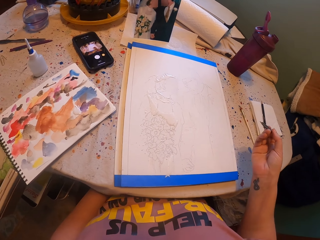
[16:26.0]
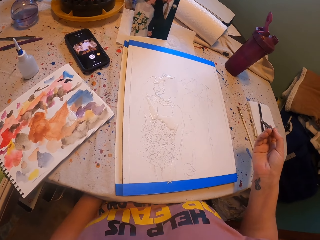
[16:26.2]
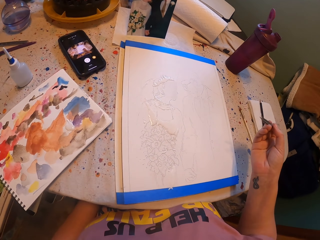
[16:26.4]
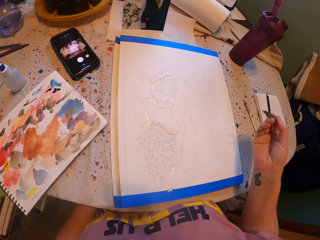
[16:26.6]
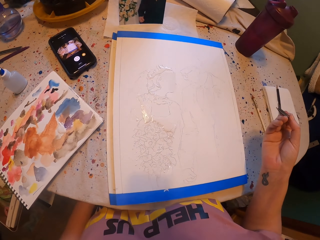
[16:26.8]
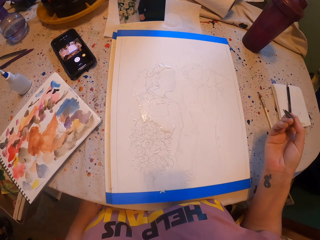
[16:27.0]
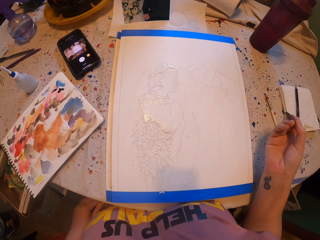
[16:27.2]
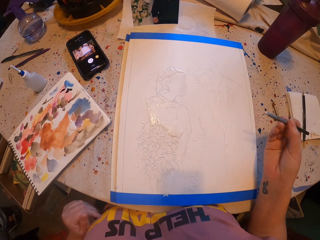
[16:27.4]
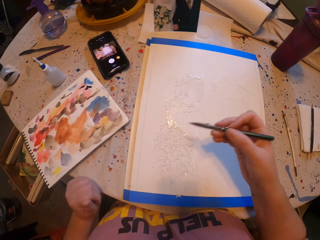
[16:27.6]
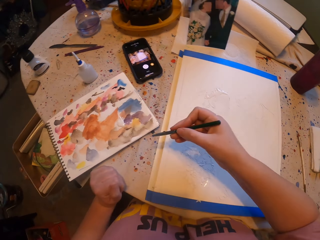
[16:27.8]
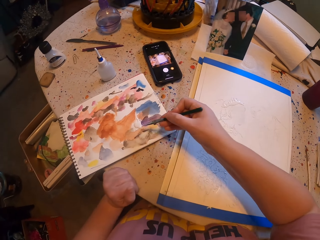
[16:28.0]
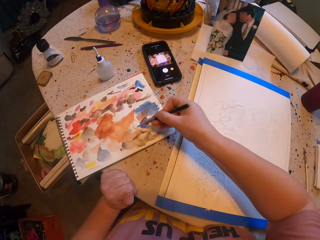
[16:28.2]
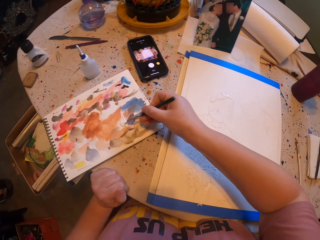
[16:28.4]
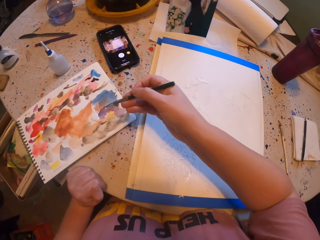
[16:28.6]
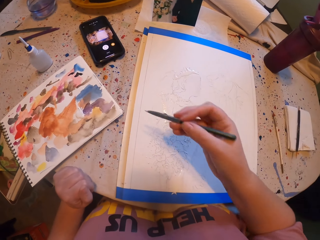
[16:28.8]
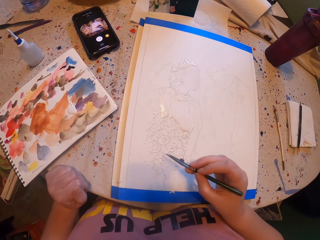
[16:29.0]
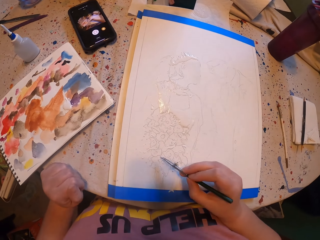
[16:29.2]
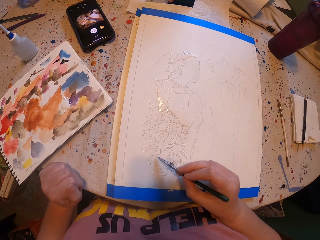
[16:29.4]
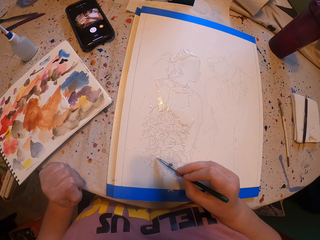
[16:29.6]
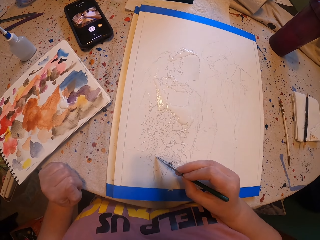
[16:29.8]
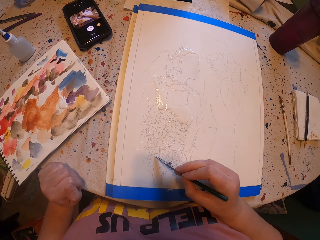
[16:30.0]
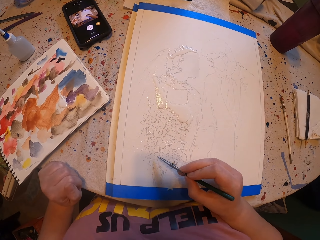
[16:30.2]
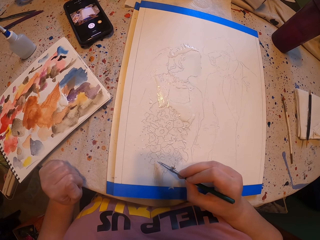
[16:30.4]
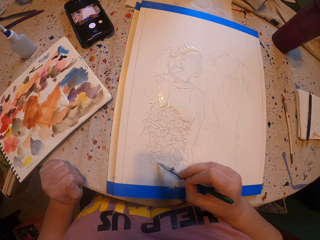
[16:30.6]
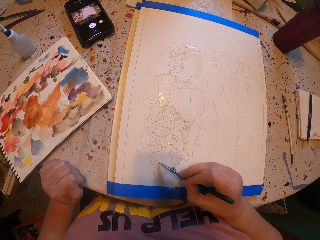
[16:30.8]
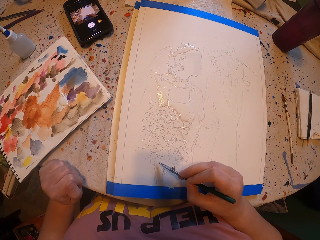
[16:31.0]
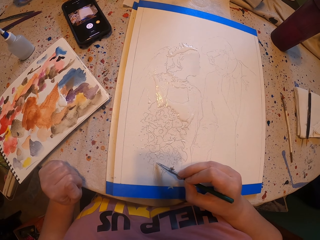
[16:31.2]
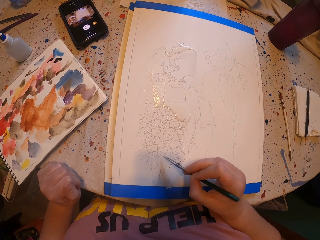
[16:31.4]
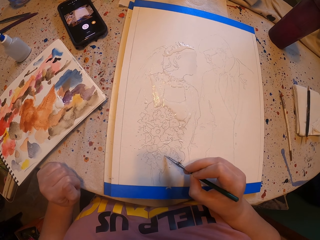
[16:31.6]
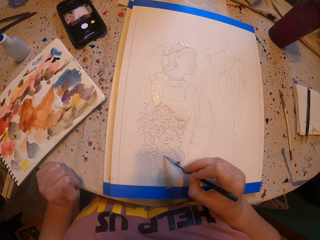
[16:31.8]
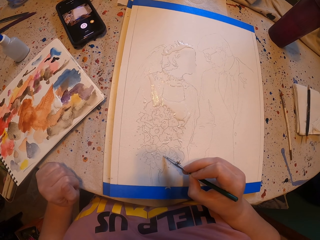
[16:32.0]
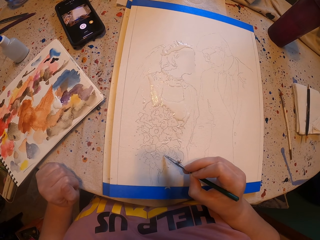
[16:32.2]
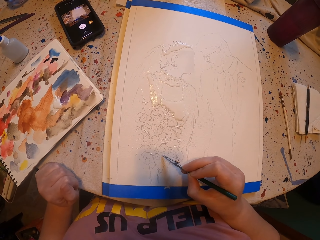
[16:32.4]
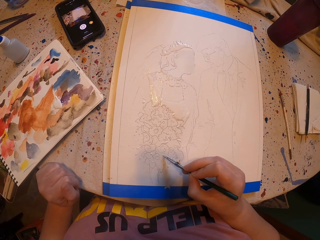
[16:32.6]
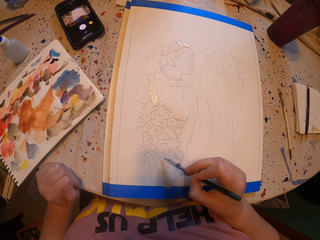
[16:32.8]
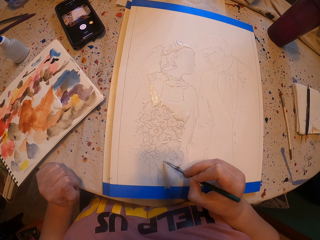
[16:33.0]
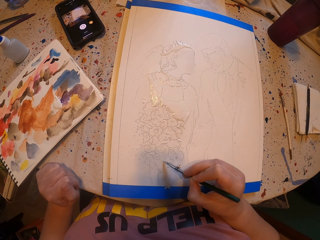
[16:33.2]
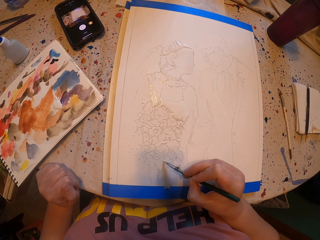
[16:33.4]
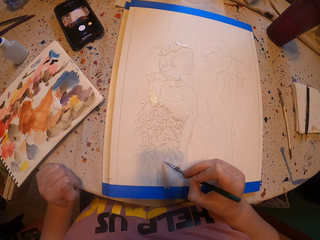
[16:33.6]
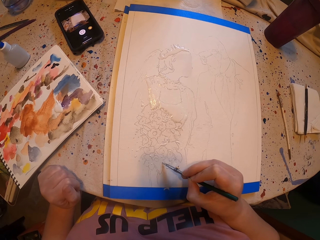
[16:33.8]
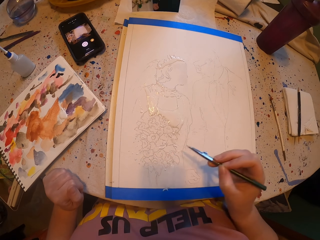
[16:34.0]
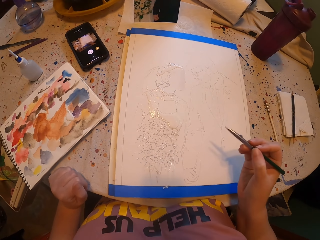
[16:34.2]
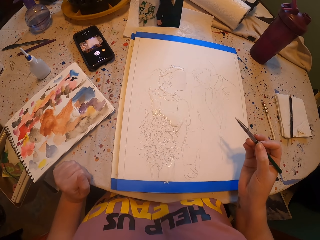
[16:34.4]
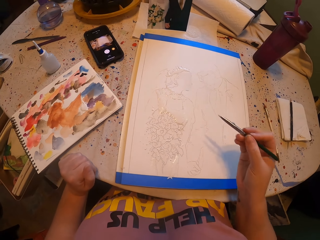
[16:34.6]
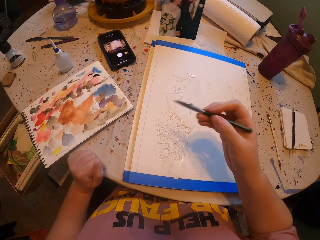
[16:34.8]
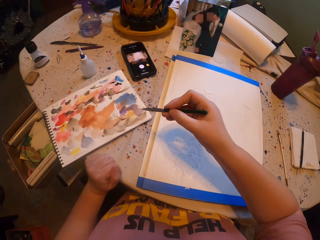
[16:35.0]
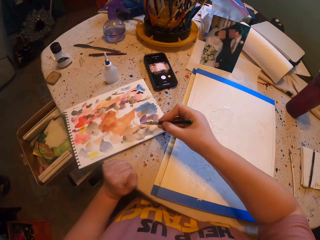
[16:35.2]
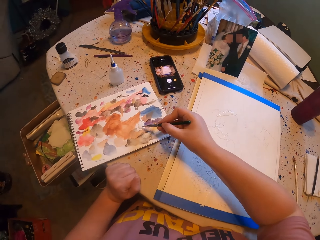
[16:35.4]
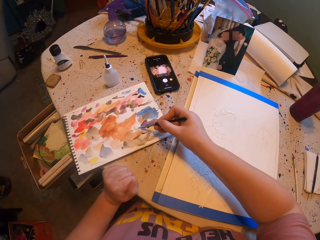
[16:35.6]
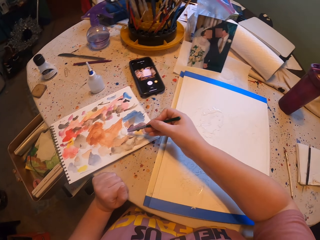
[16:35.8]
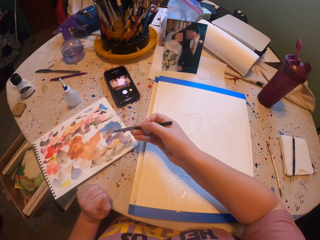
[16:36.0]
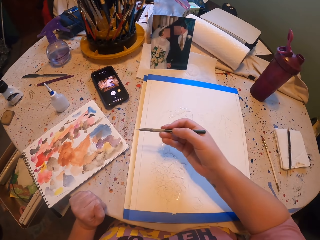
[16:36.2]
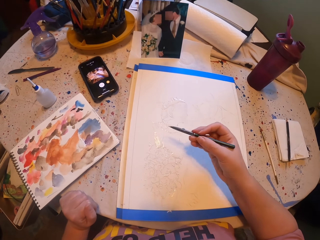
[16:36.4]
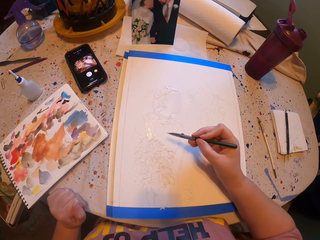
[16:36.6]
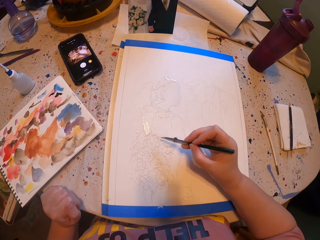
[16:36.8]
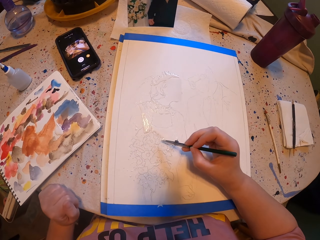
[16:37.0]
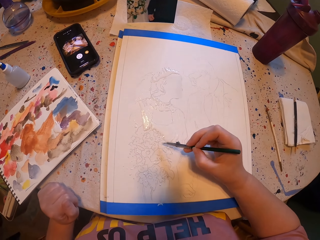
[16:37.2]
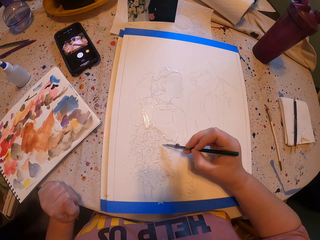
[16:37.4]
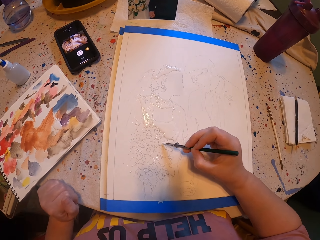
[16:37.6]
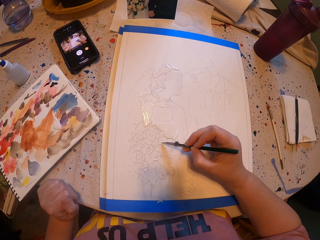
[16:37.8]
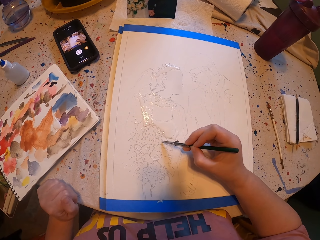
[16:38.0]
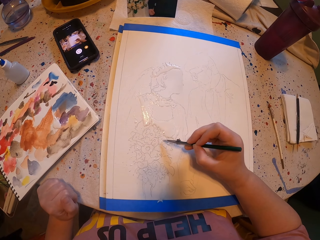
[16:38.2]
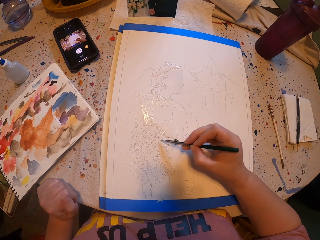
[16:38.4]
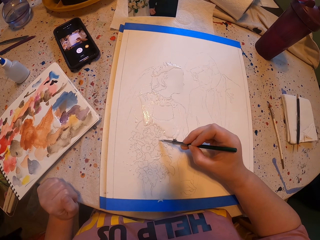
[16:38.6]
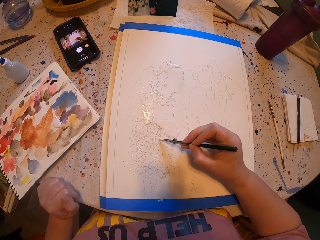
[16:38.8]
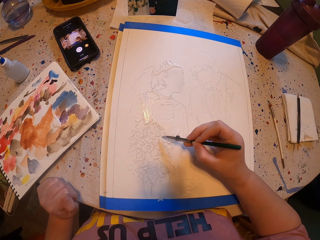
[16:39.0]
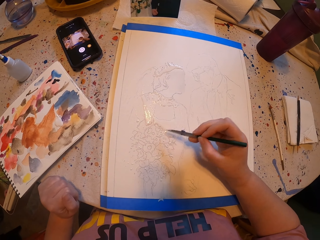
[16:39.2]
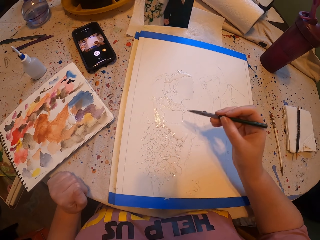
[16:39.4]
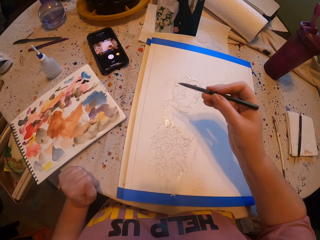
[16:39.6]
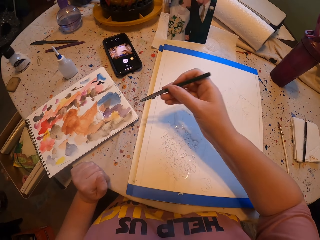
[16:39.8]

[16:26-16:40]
The camera wearer looks at the book or picture. They rub the pen brush on a paper ink. They pick paint with the paint brush. They paint the picture with the pen brush. They pick paint with the paint brush, rub the pen brush on the paper ink and paint the picture with the pen brush.

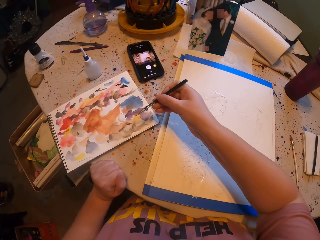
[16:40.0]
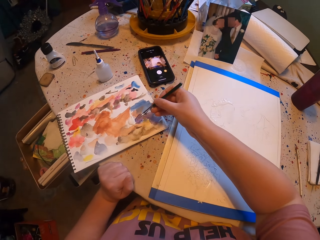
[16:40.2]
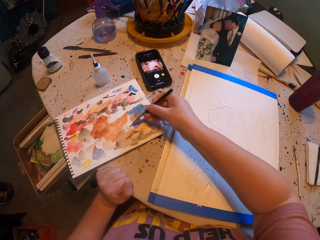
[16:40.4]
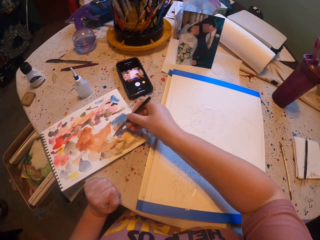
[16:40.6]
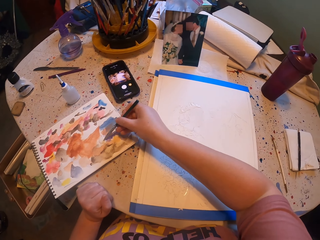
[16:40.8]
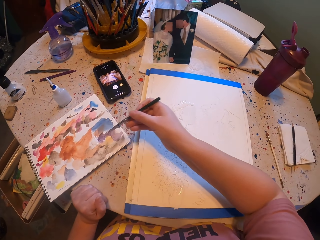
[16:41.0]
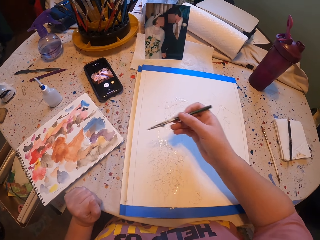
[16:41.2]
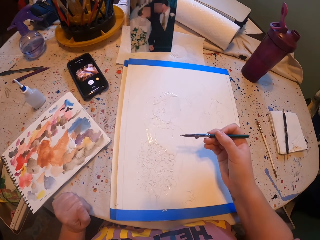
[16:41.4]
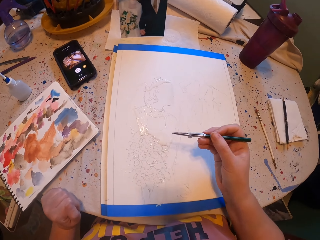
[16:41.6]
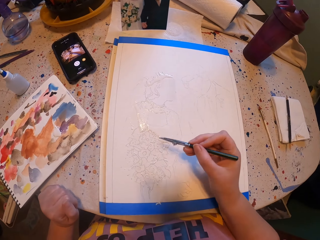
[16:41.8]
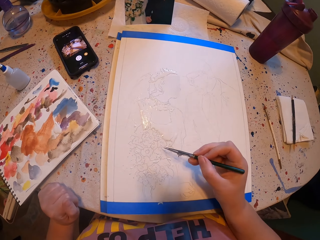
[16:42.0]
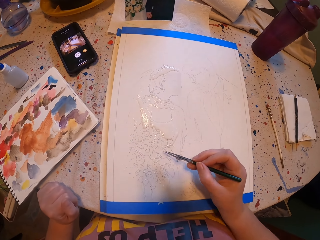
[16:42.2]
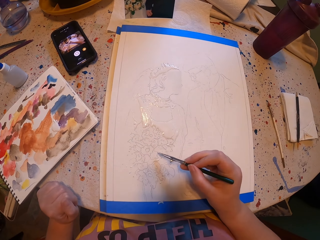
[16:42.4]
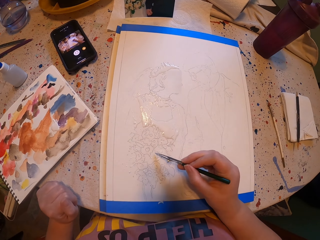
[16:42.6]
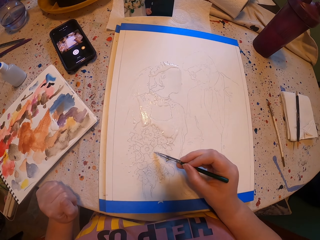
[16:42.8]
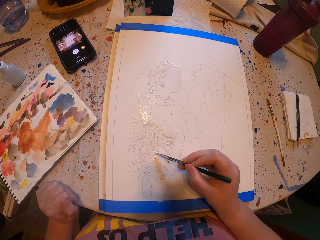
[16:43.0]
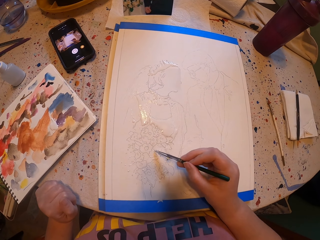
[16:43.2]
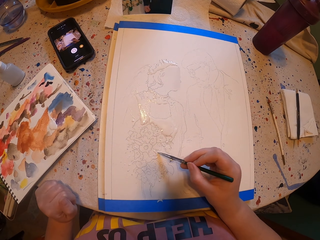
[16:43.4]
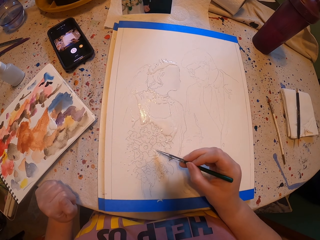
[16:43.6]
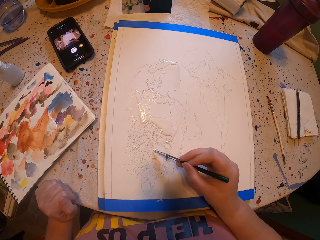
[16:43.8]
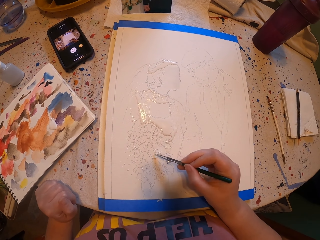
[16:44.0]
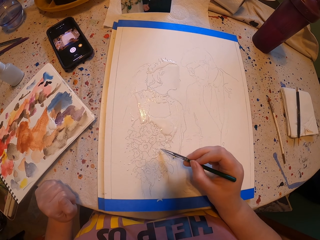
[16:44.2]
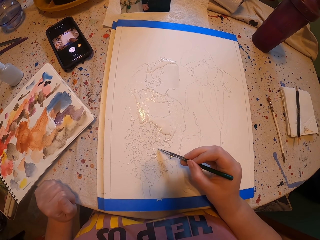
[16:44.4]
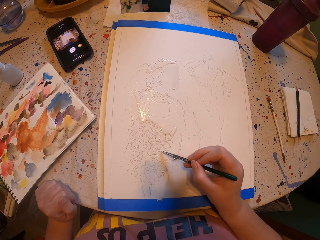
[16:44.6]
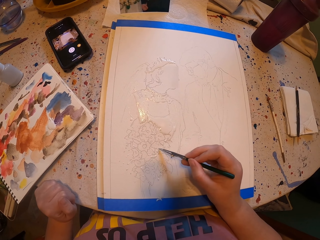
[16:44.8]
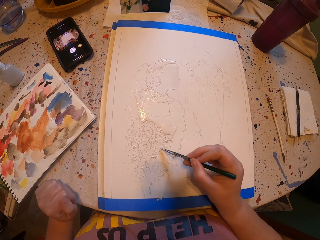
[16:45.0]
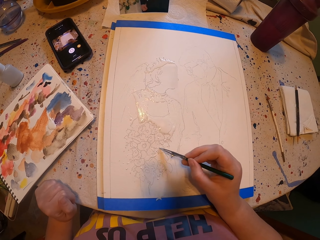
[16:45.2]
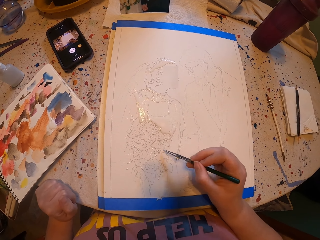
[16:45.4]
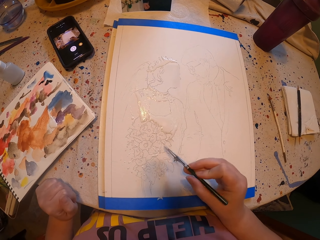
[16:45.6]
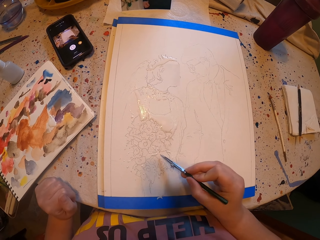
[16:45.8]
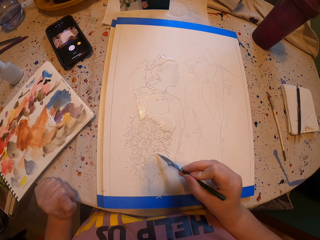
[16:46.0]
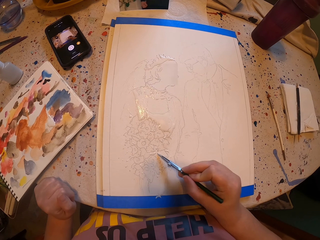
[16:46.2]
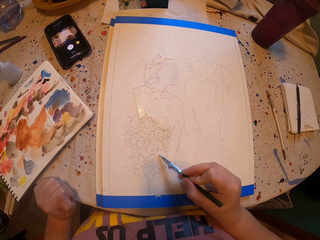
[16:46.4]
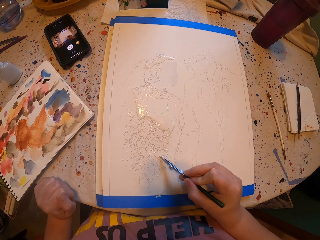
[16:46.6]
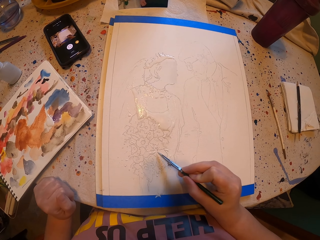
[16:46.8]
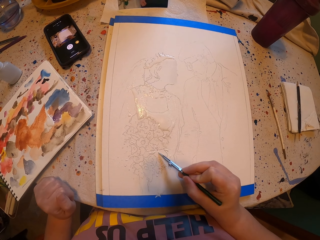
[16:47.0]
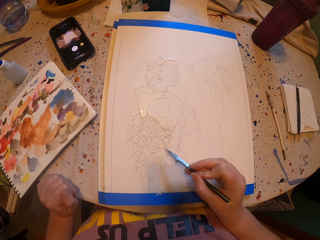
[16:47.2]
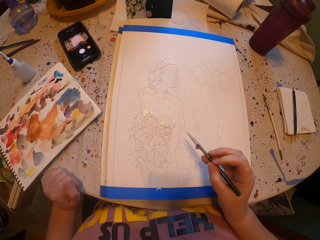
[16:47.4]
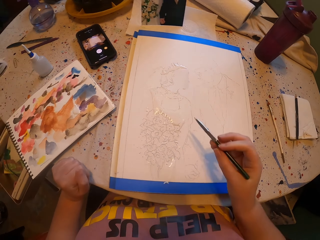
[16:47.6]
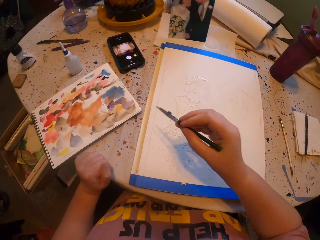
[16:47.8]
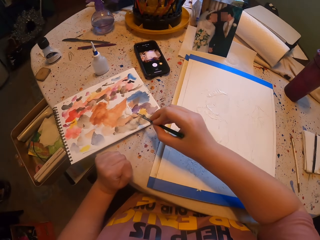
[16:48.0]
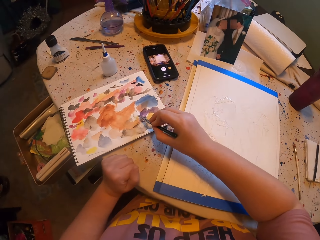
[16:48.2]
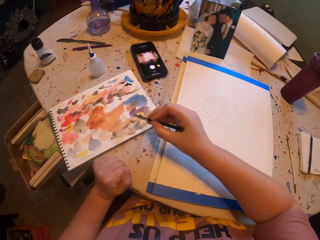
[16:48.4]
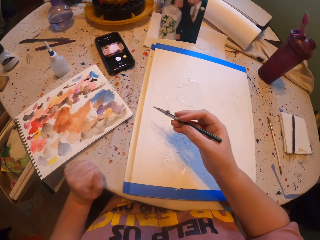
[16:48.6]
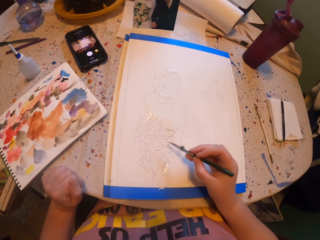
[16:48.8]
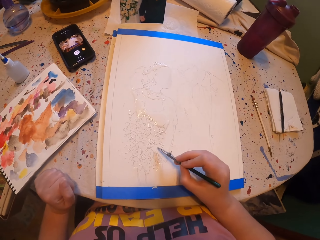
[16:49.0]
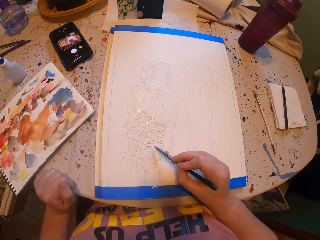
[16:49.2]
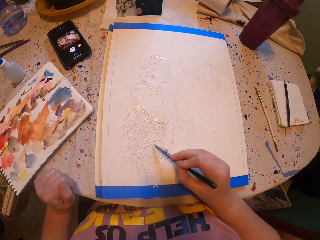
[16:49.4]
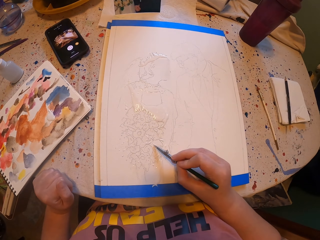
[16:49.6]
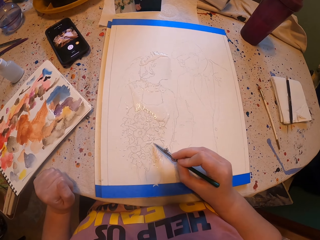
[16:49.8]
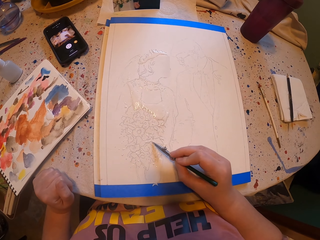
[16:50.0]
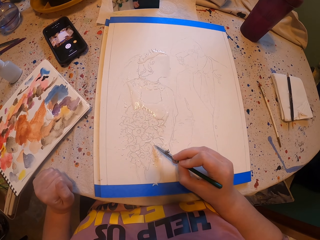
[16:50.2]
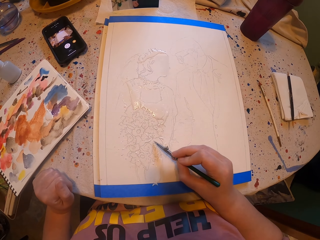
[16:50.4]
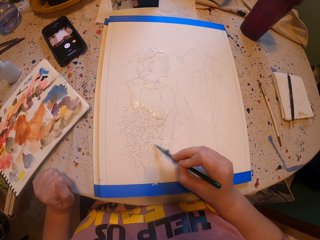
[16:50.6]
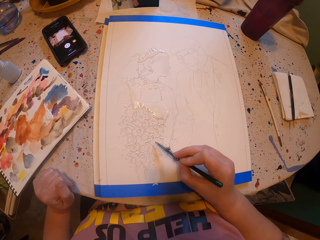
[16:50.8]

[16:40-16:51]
The camera wearer rubs the pen brush on a paper ink. They pick paint with the paint brush. They paint a picture with the pen brush. They rub the pen brush on the paper ink, pick paint with the paint brush and paint the picture with the pen brush.
